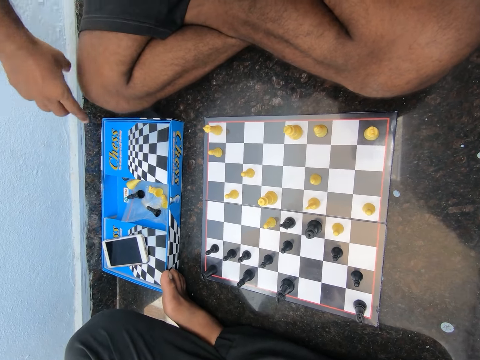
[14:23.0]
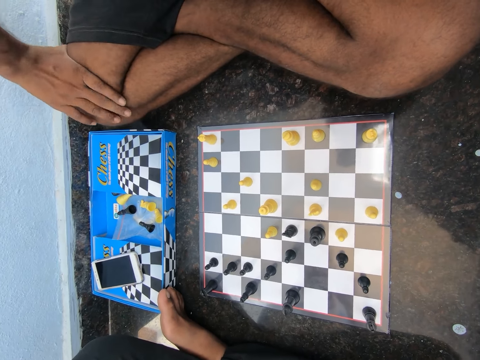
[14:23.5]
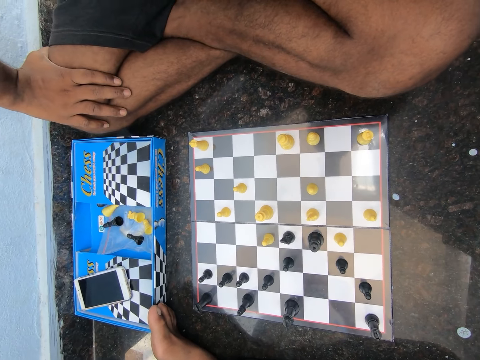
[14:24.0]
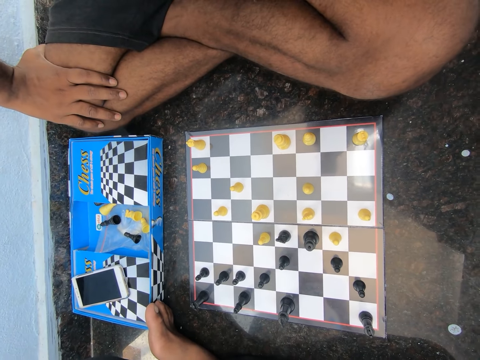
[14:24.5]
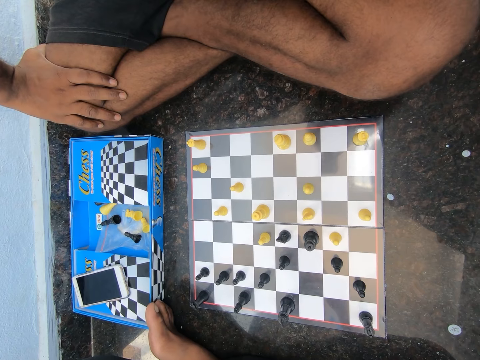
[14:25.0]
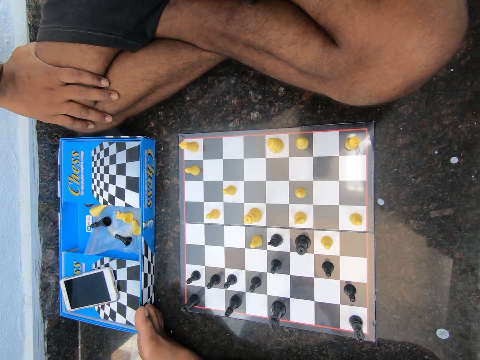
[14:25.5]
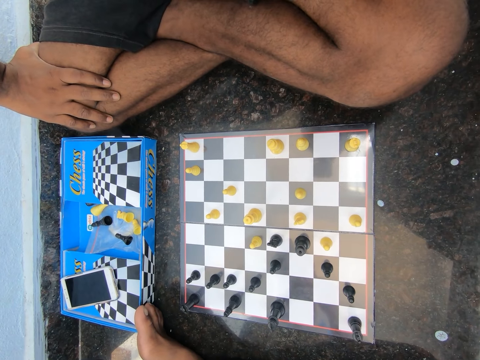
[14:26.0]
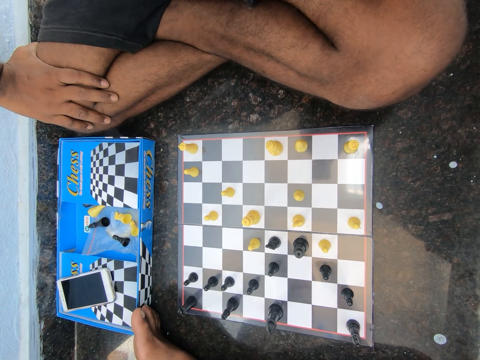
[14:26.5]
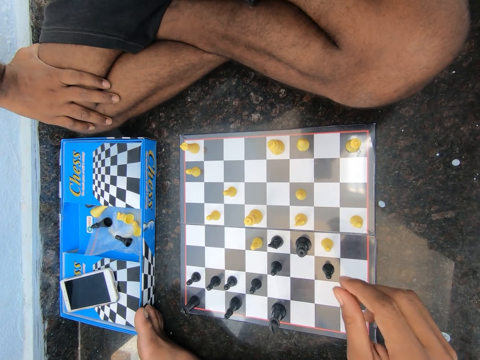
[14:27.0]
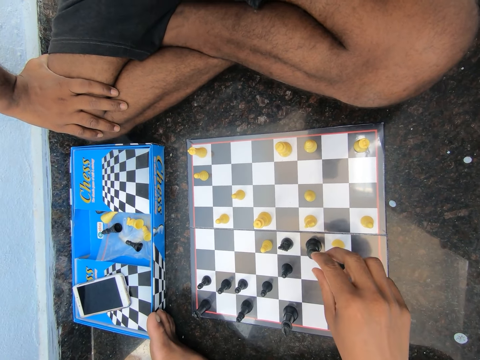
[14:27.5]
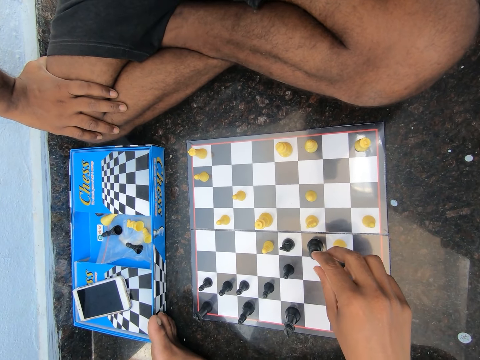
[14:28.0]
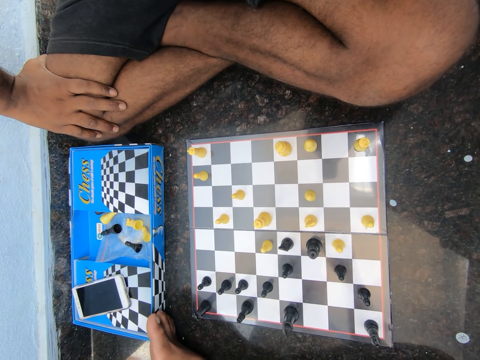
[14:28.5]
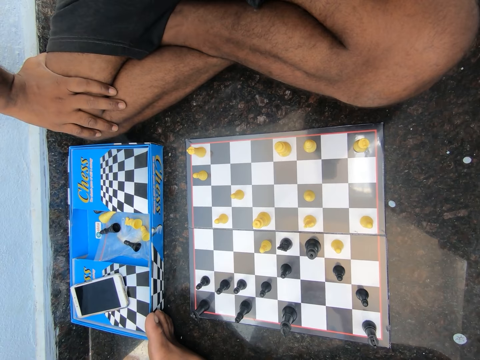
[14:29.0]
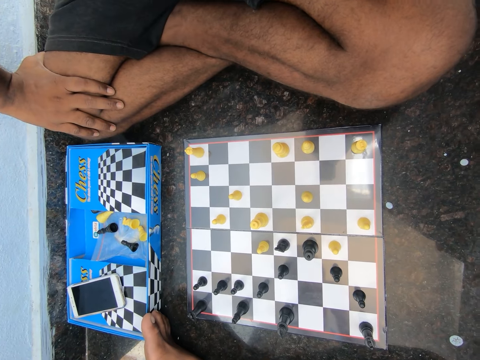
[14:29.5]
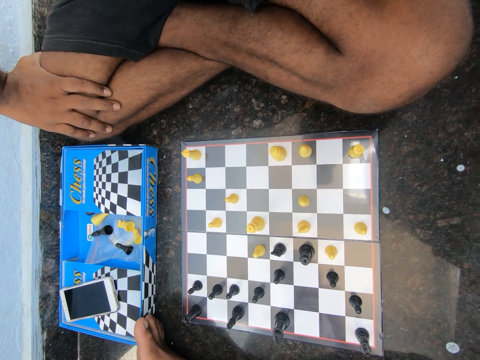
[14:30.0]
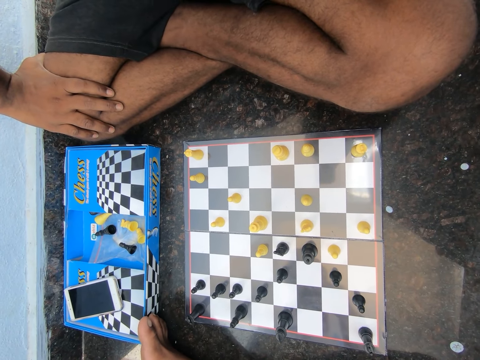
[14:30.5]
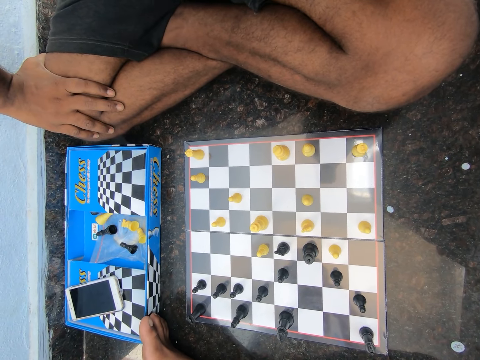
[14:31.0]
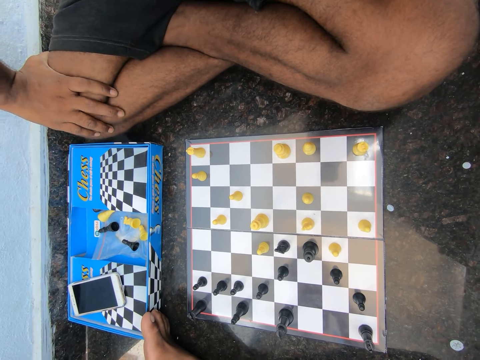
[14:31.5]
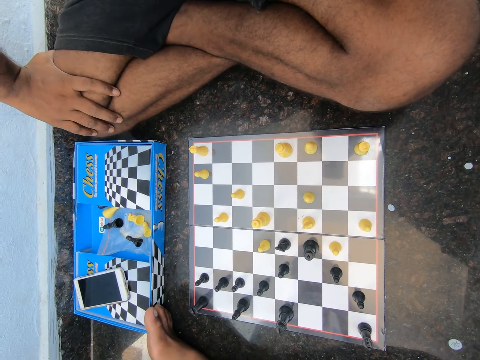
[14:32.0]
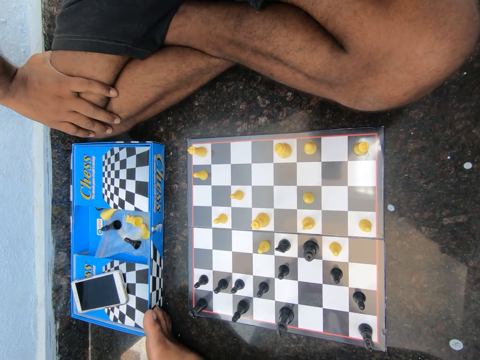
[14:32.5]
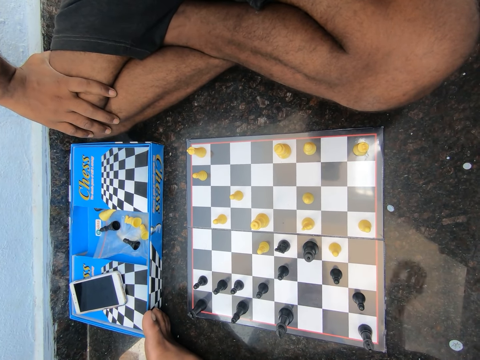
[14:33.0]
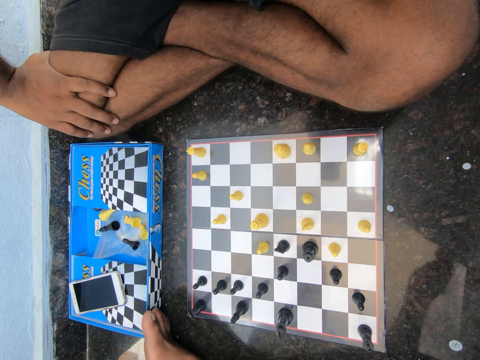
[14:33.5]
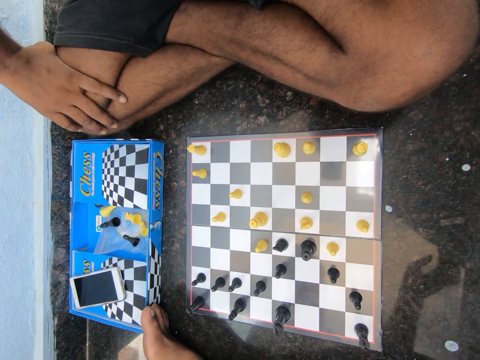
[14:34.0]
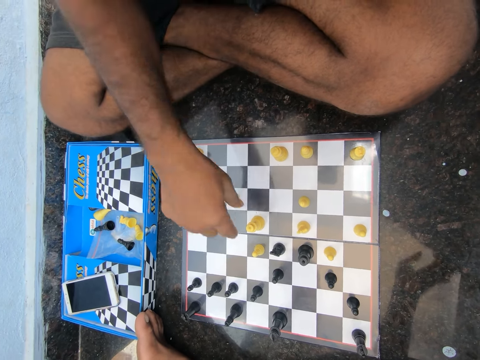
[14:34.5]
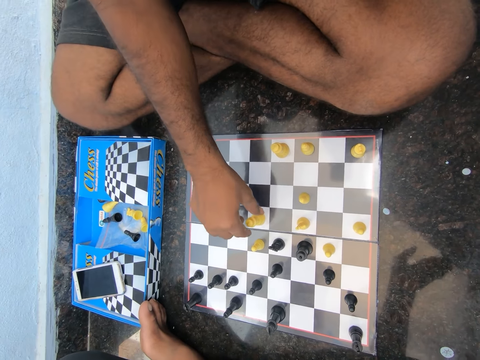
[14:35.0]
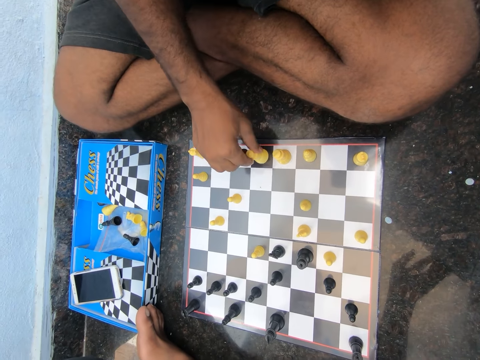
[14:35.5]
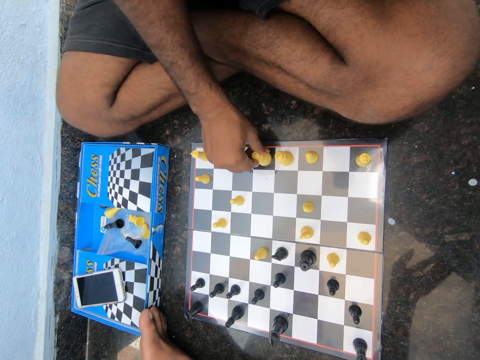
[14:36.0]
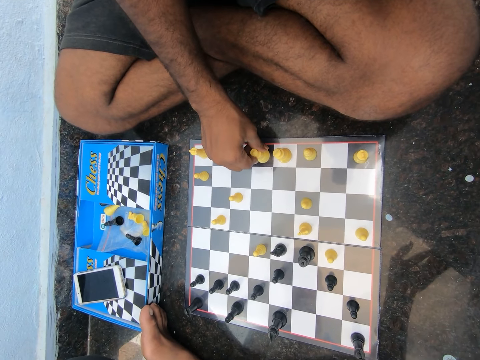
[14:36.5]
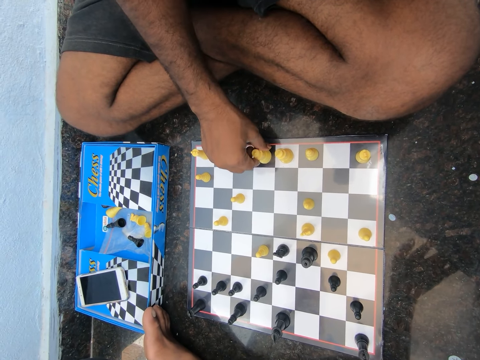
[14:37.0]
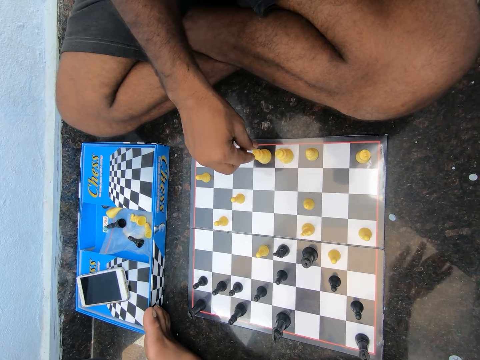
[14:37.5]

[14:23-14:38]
A man puts the hand on the leg. The man converses with another man. The camera wearer touches a chess piece on the chess board with his right hand. He removes his right hand from the chess piece. He looks at the chess board. He moves the hand. The first man moves the chess piece. The first man plays chess on the floor in the room. The first man converses with the other man.

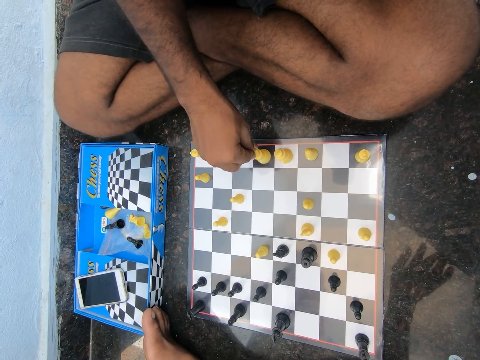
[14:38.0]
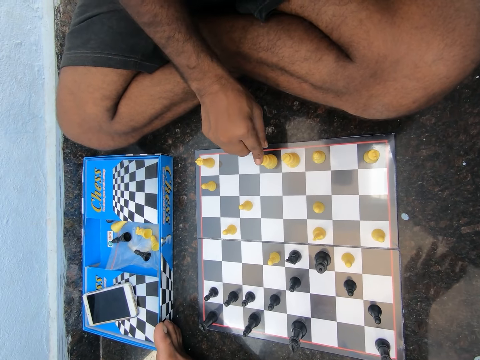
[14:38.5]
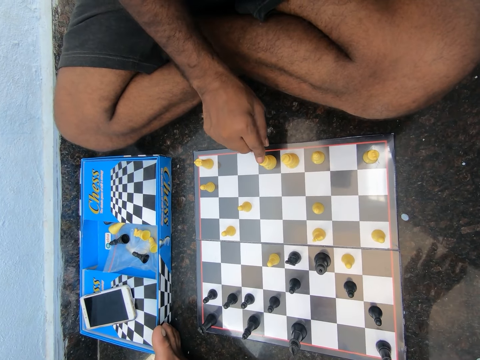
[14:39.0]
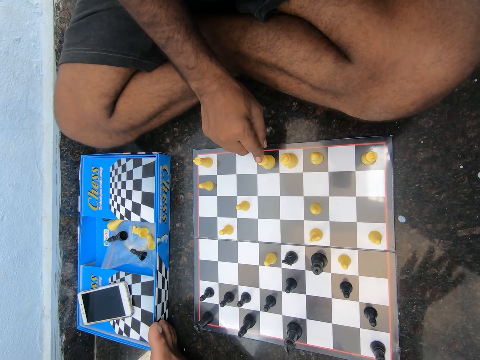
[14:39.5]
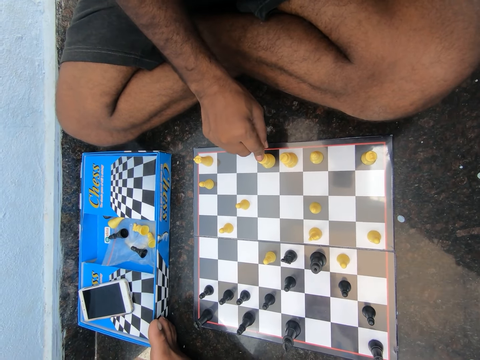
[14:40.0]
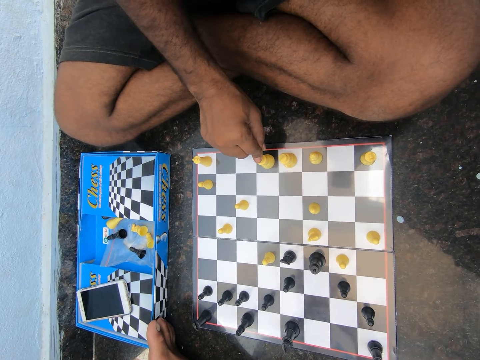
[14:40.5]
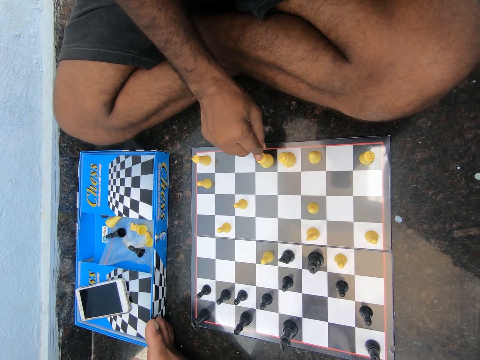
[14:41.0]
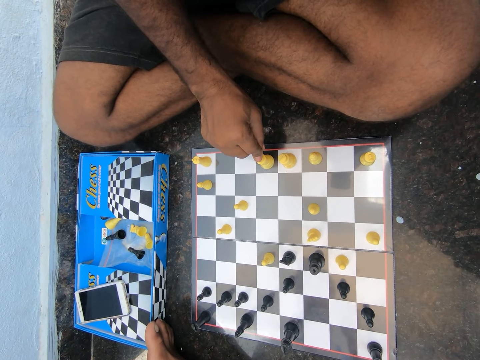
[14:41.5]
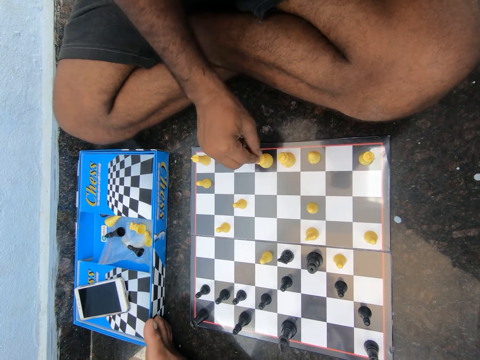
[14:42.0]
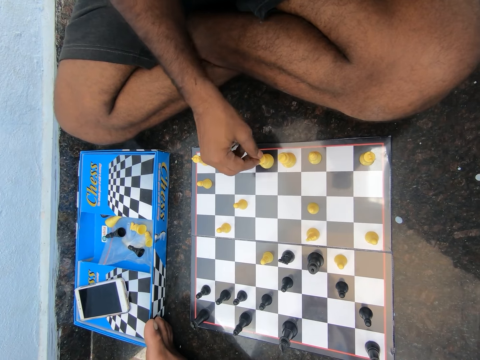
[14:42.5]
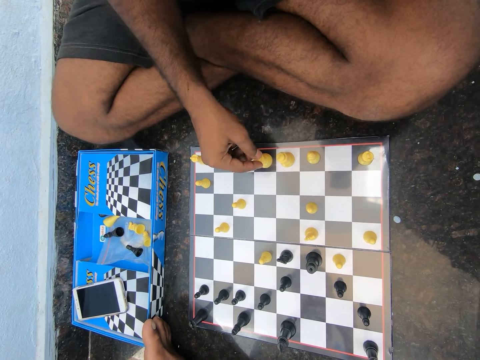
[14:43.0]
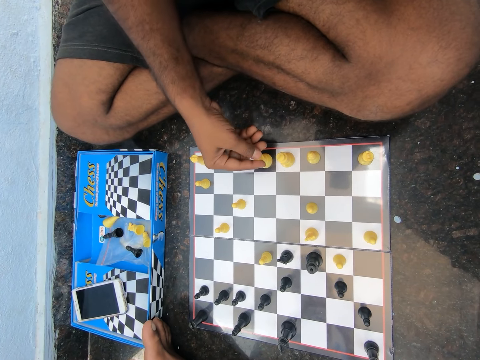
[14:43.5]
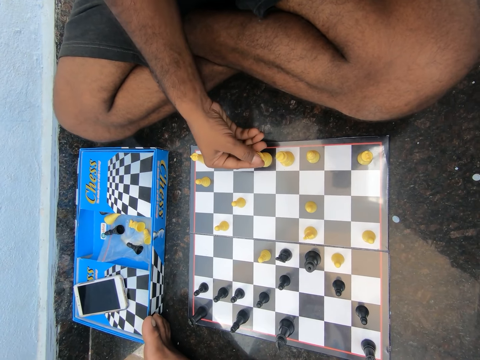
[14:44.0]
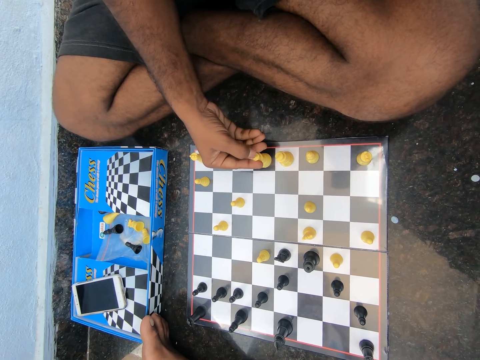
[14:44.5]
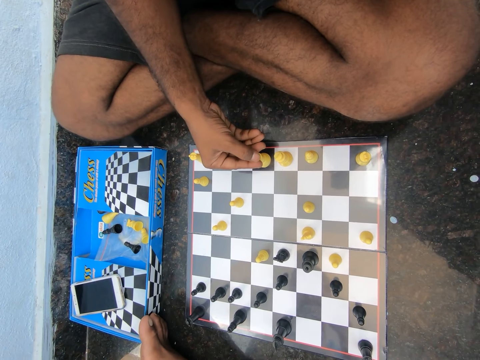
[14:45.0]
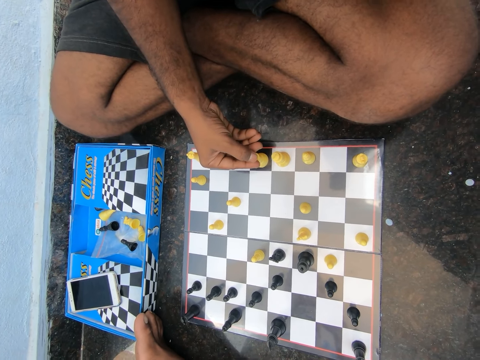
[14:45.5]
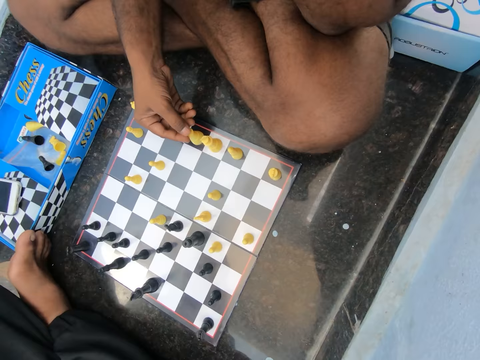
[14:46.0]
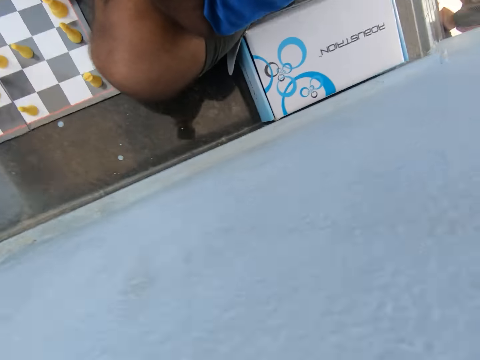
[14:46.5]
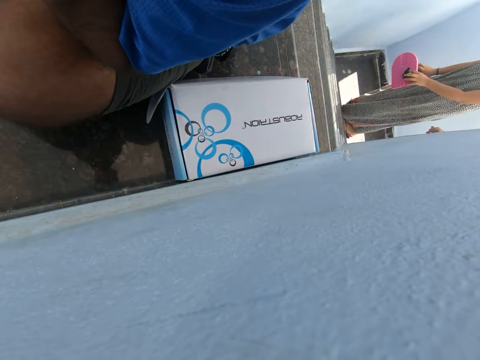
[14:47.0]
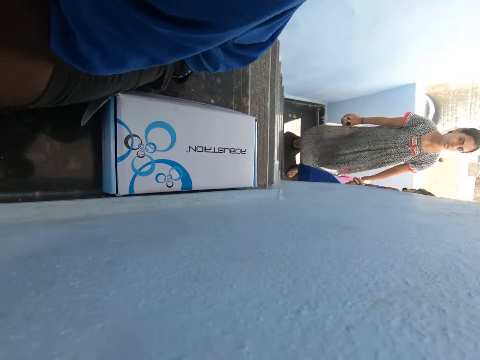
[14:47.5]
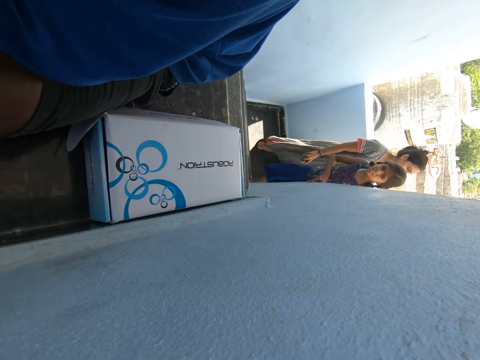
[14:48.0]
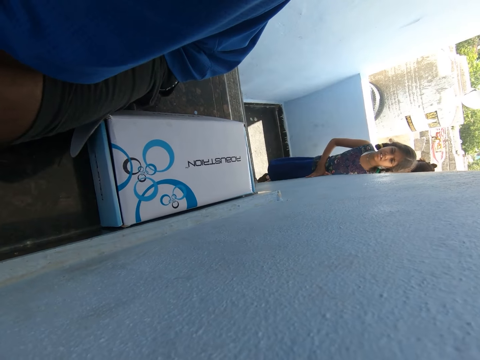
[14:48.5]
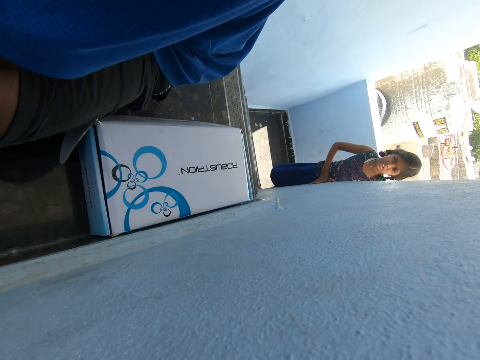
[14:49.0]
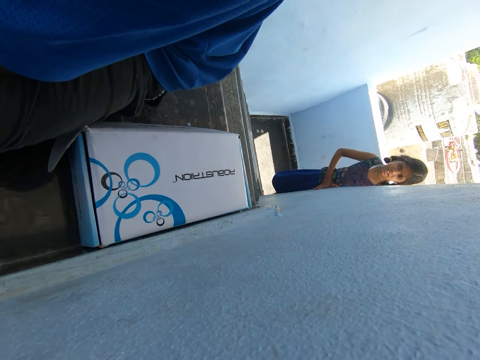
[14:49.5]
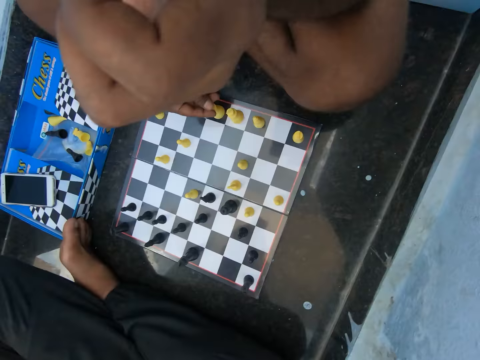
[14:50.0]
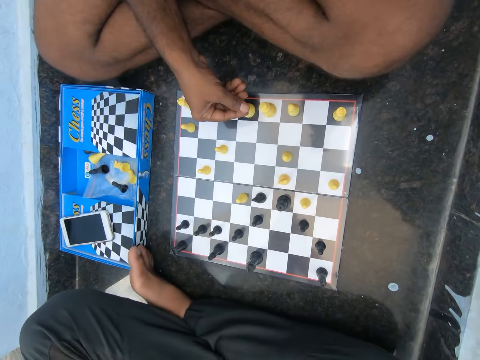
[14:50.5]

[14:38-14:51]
A man touches the chess piece. The camera wearer moves the hand. A lady walks in. Another lady walks in. The first lady walks out.
